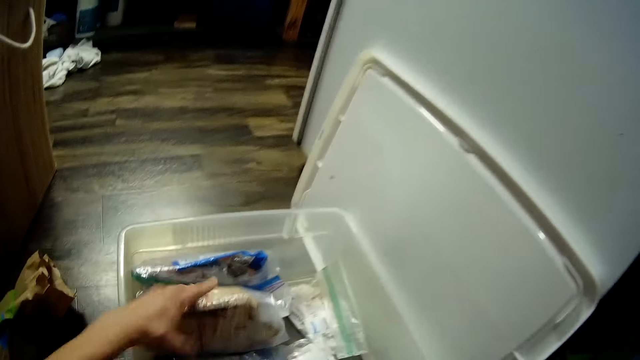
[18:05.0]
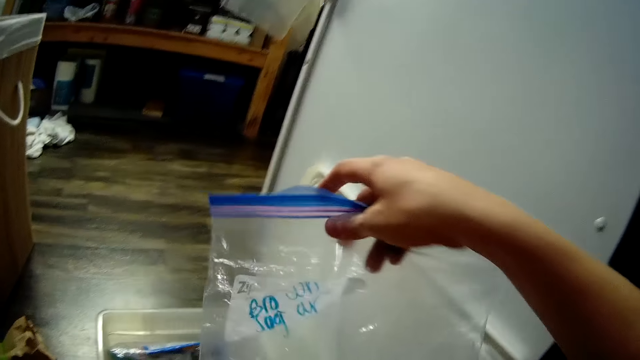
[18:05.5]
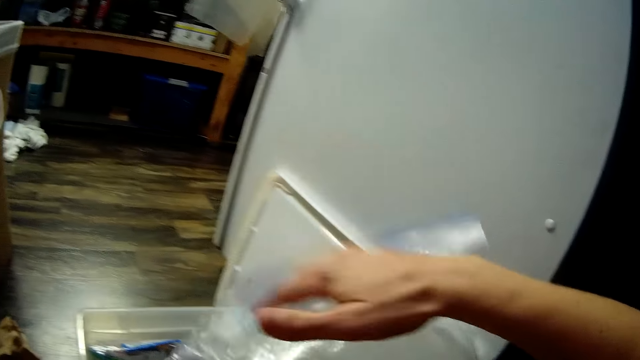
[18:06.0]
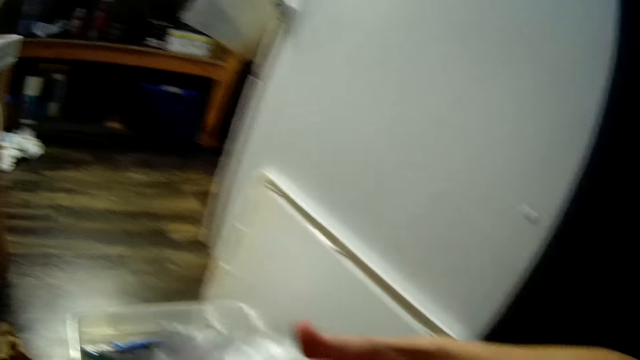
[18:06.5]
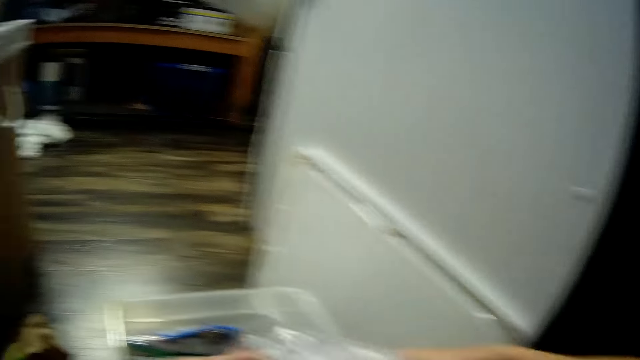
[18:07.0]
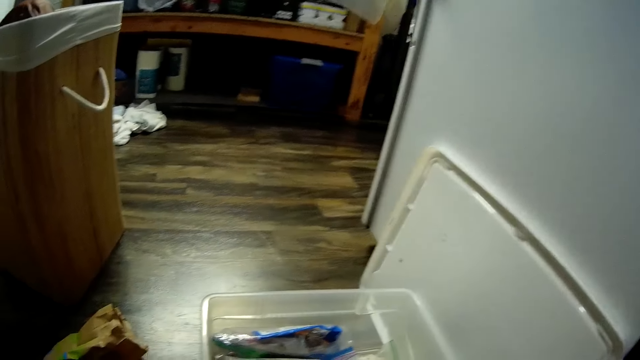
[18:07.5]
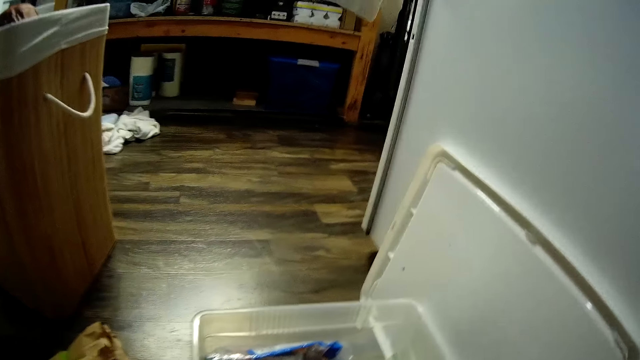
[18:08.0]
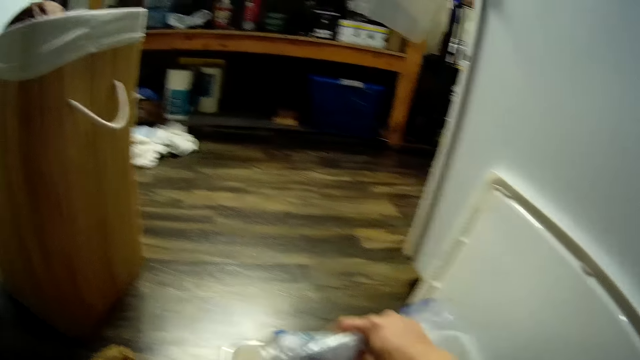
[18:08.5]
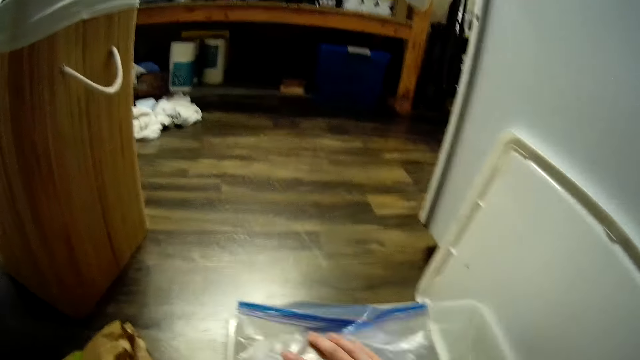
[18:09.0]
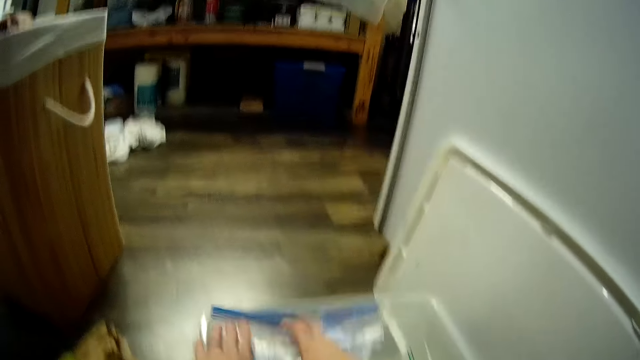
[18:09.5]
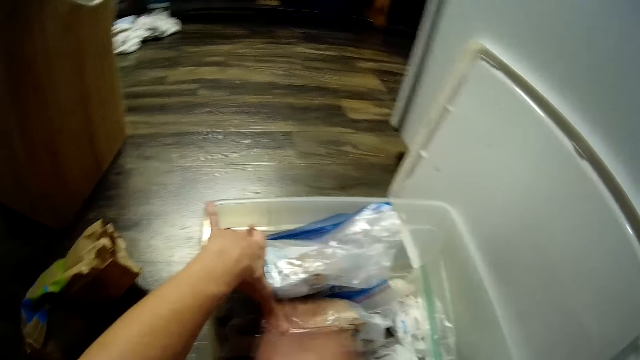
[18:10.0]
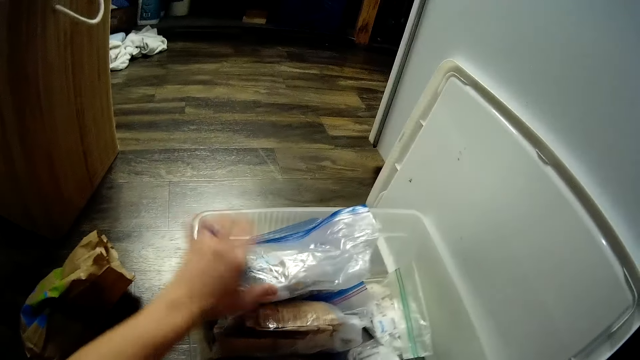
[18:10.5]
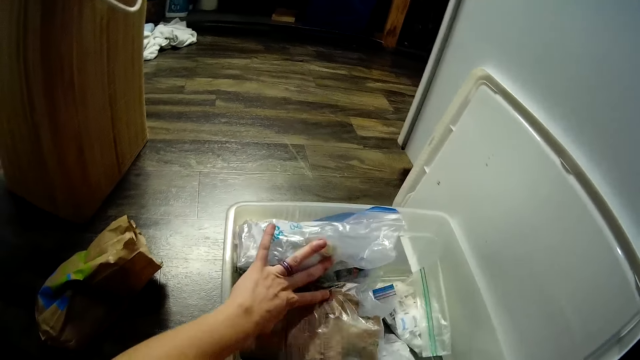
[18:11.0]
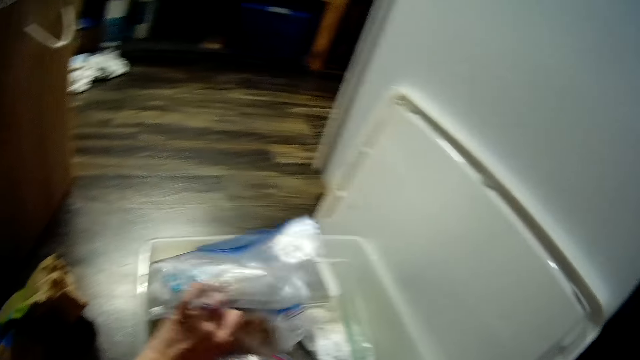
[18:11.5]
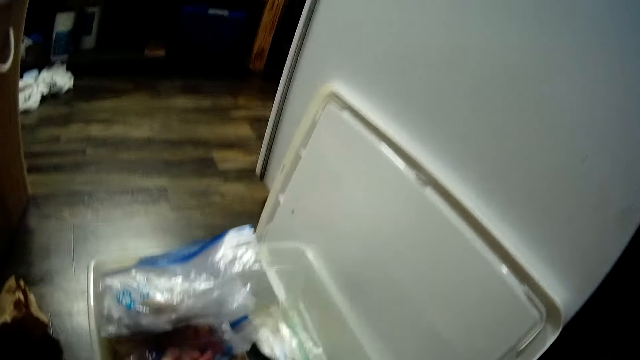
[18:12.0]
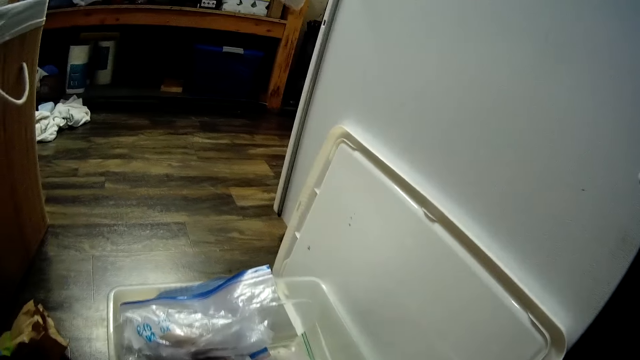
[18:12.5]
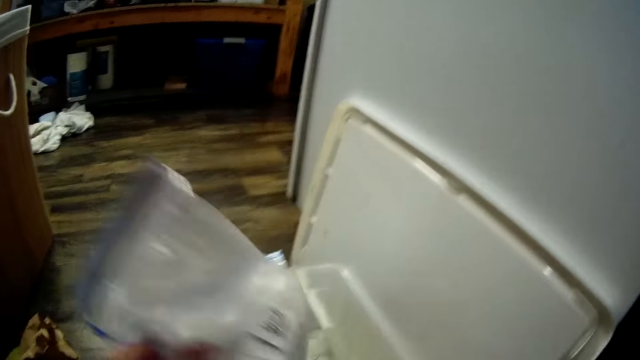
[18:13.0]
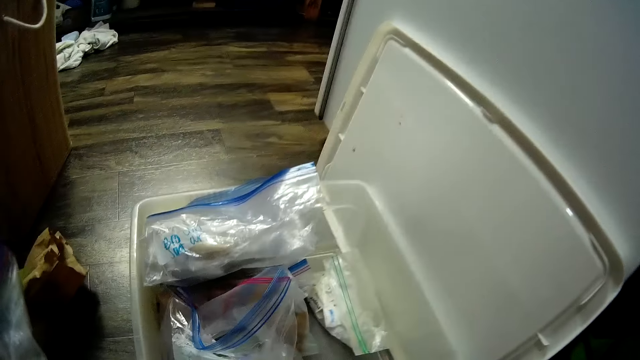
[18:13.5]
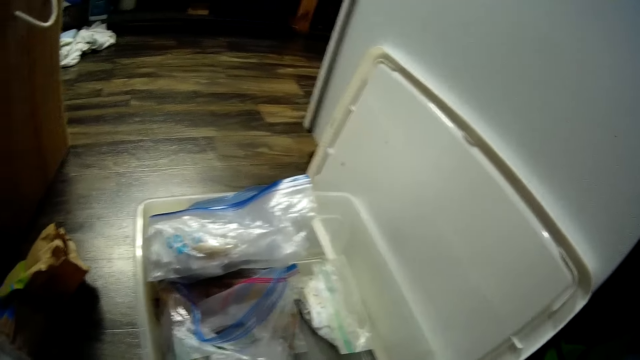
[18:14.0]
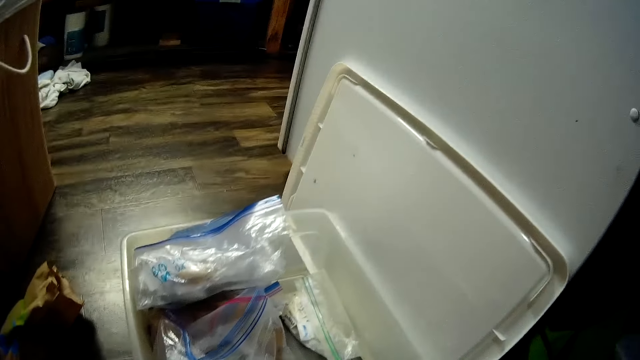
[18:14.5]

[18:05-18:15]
The camera wearer arranges the papers in the container.

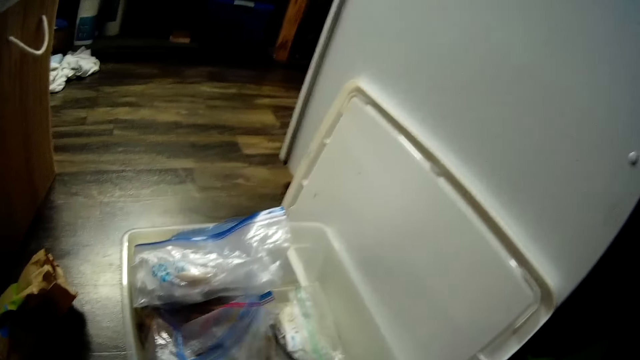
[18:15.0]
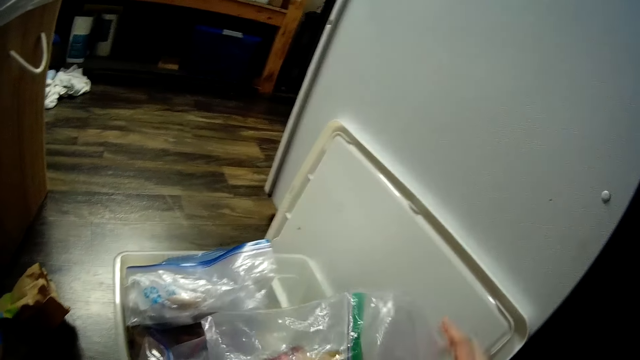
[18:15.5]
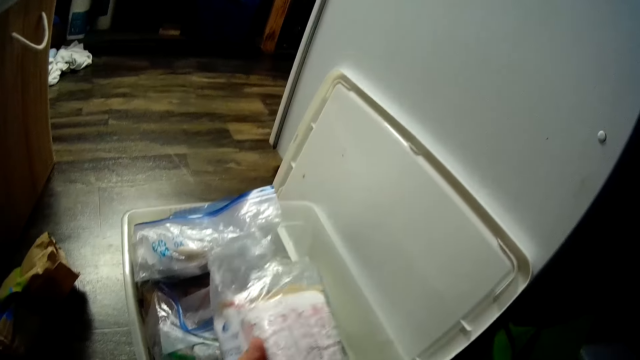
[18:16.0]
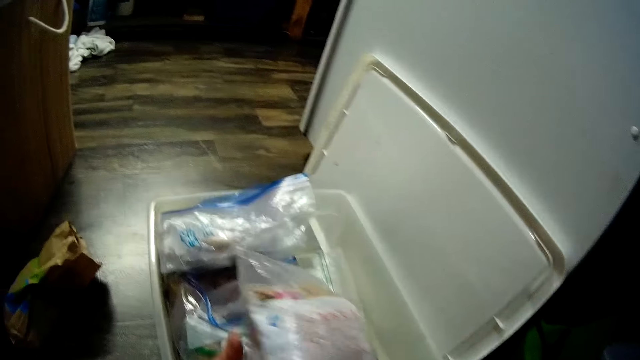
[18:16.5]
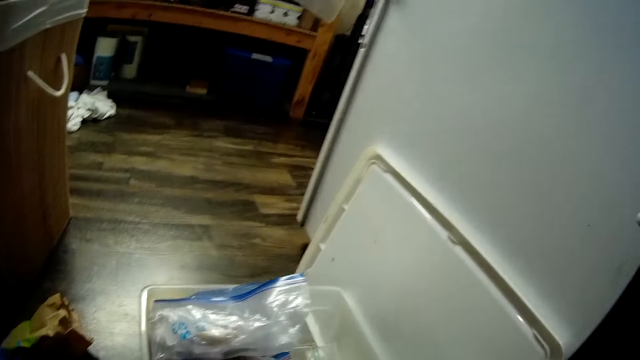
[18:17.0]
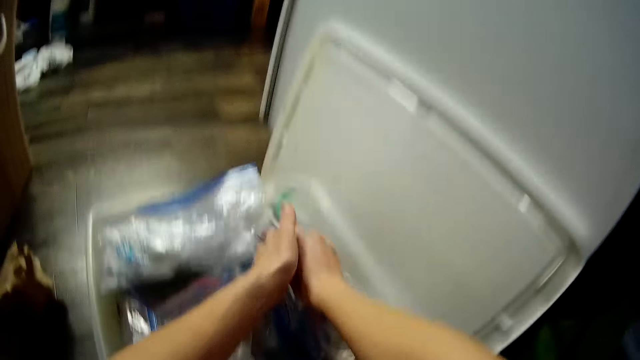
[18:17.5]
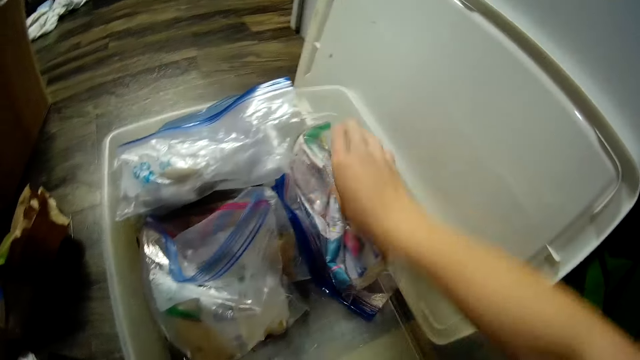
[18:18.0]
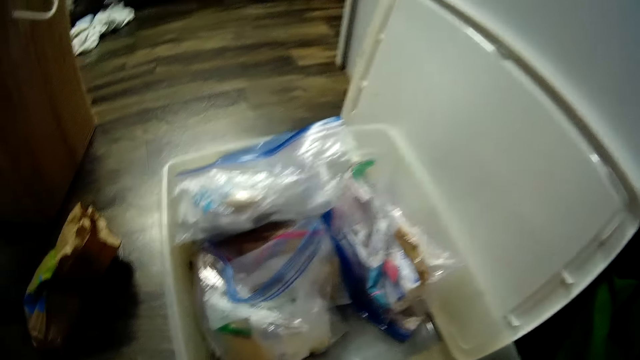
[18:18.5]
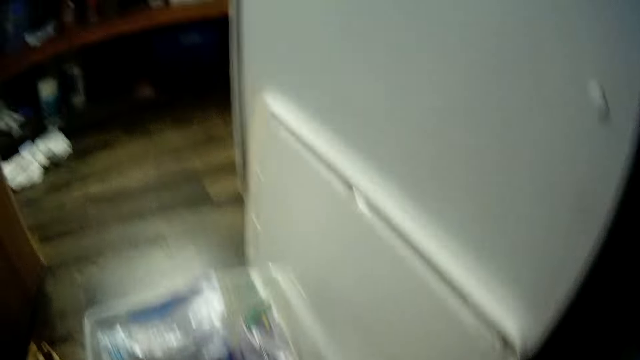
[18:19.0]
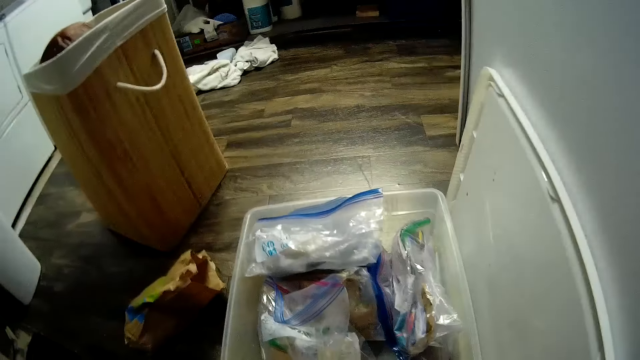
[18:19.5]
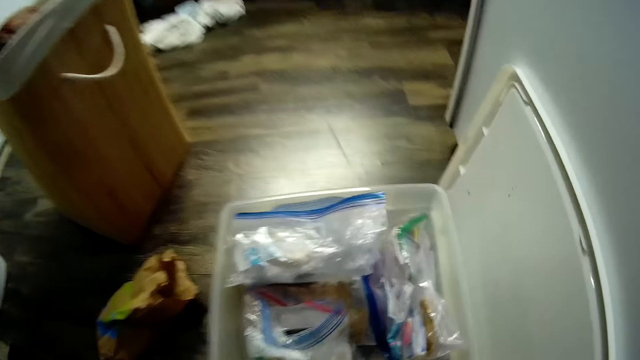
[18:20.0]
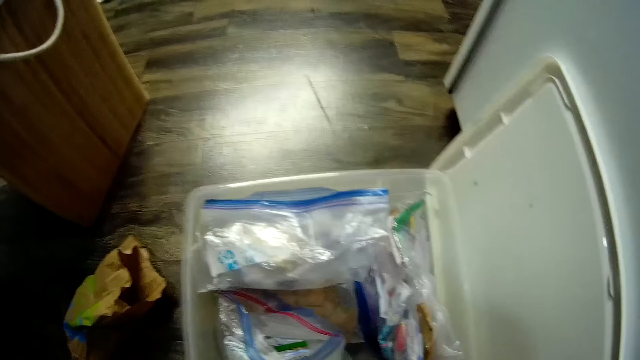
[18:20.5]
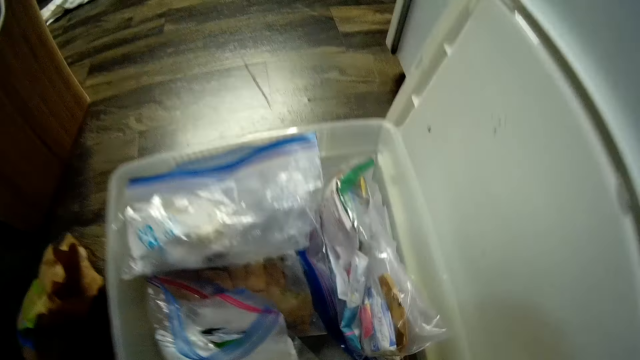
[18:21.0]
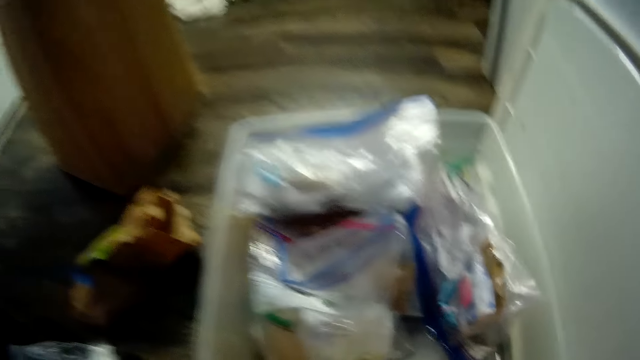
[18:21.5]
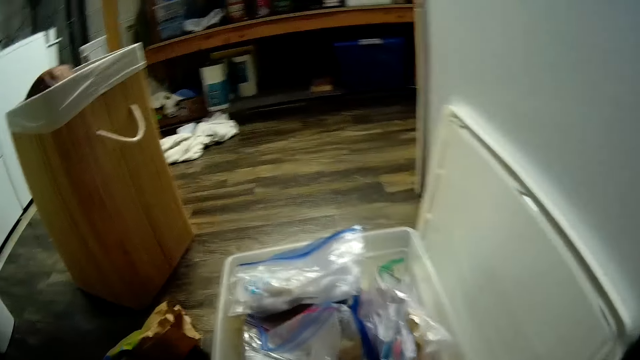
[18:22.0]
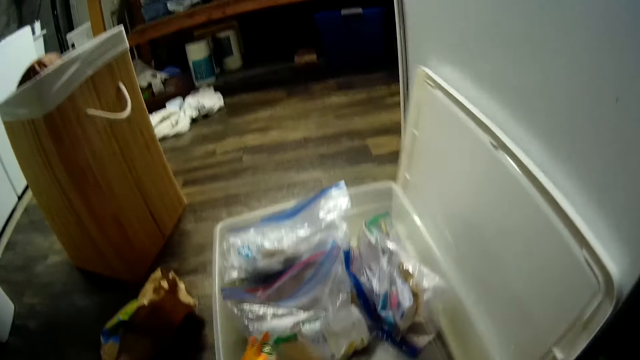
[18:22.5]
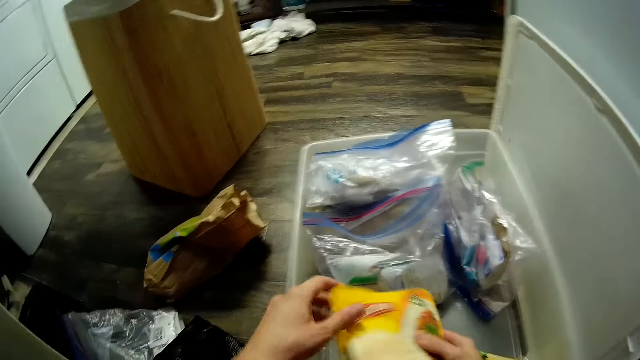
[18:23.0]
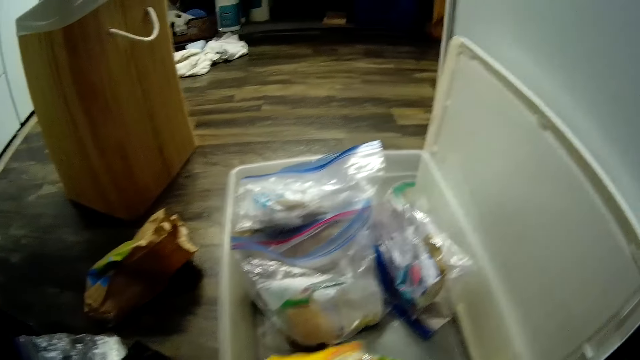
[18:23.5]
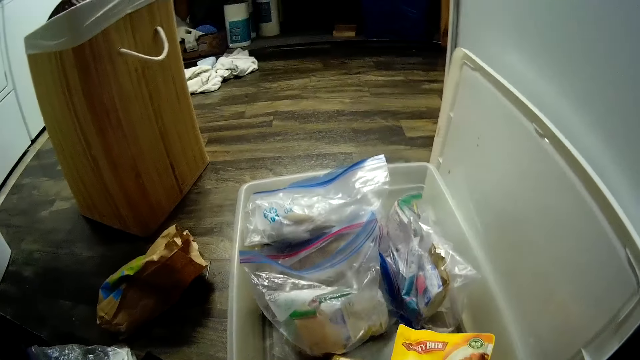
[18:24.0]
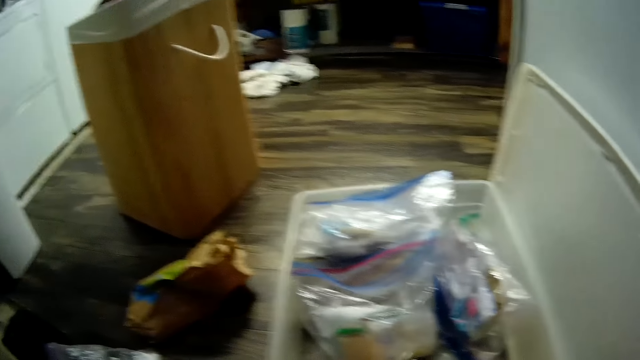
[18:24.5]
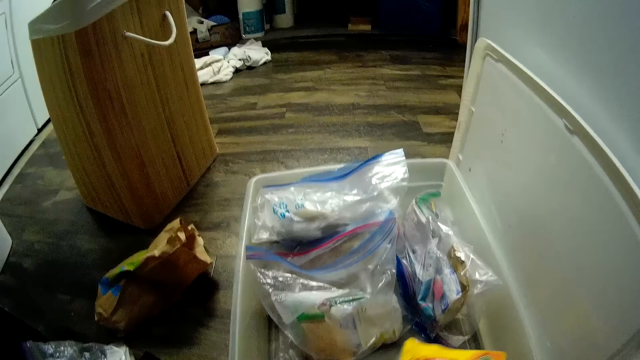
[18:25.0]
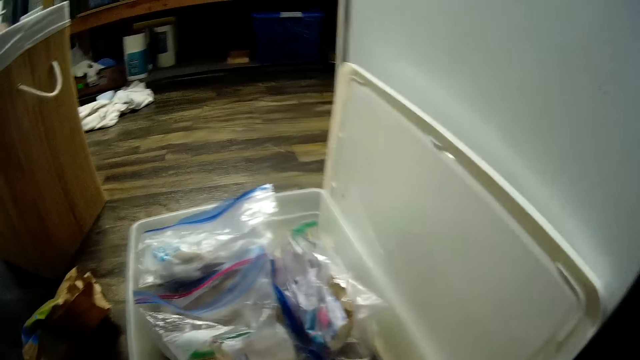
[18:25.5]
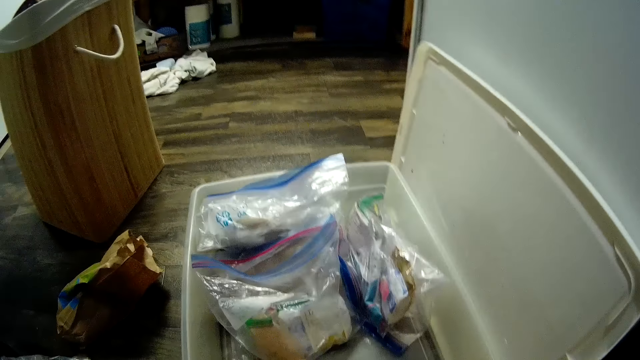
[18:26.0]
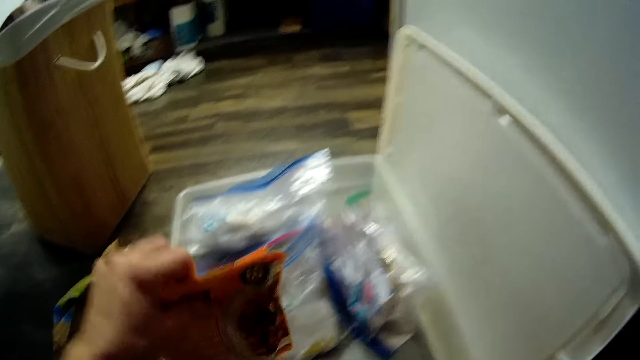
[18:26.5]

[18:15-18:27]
The camera wearer arranges food packages into a plastic container with both her hands.
